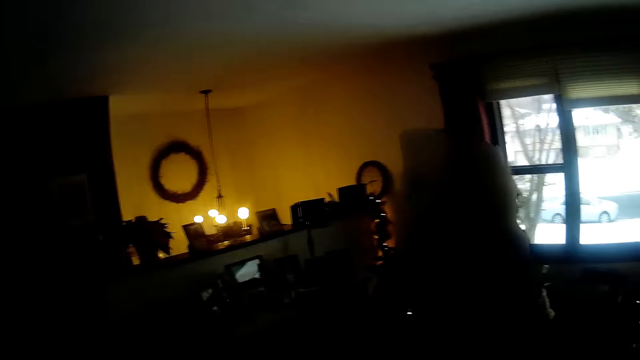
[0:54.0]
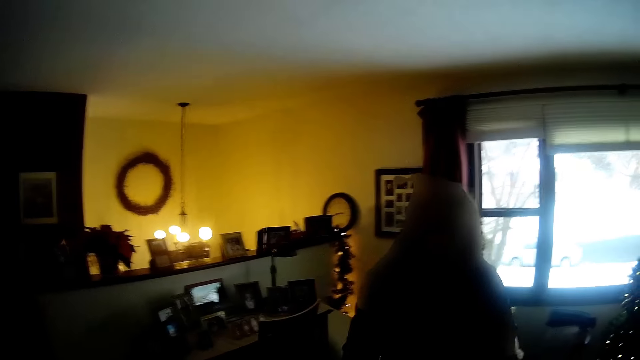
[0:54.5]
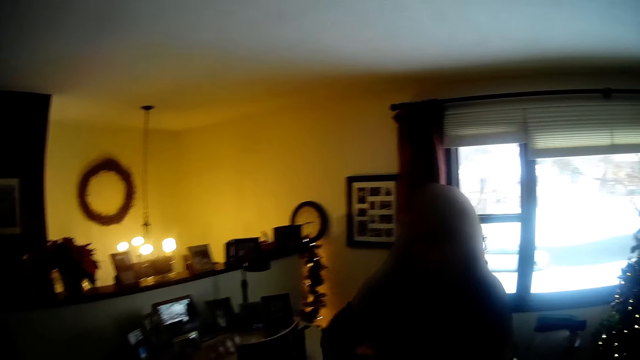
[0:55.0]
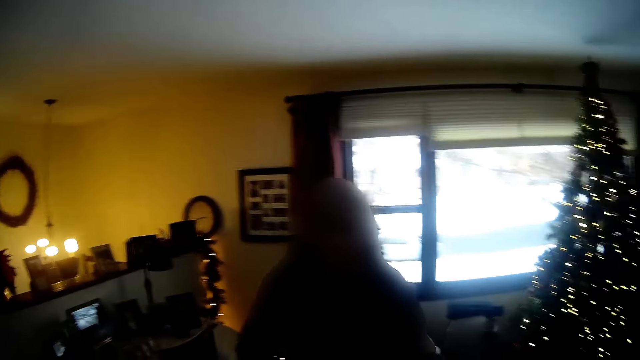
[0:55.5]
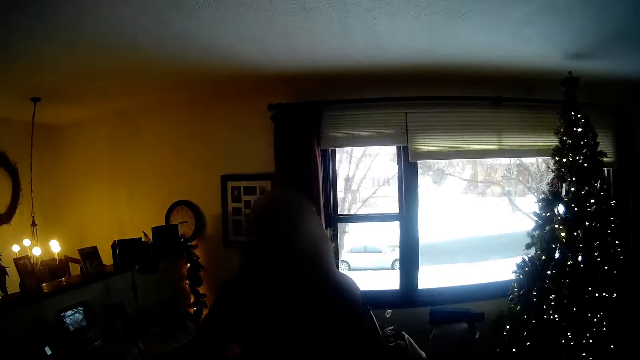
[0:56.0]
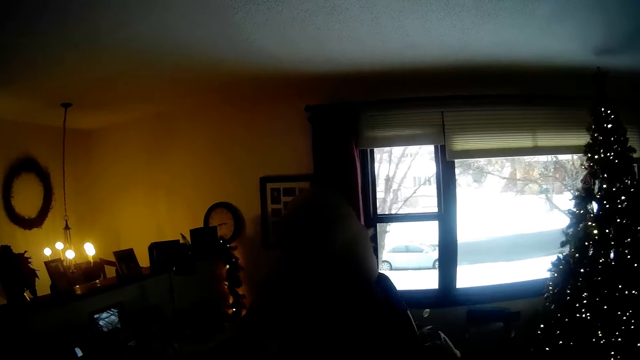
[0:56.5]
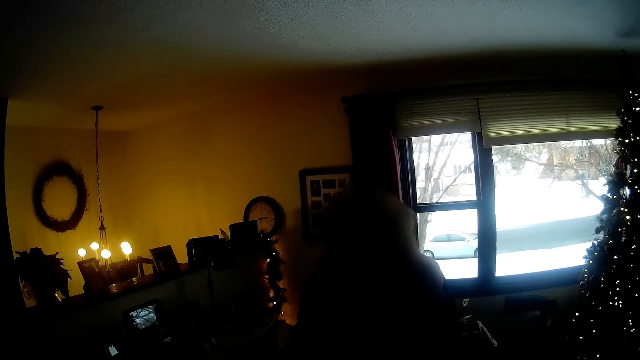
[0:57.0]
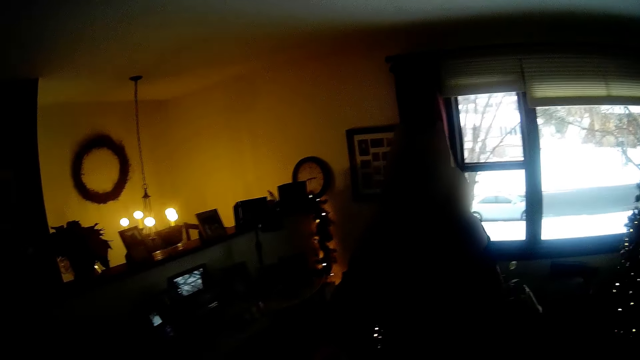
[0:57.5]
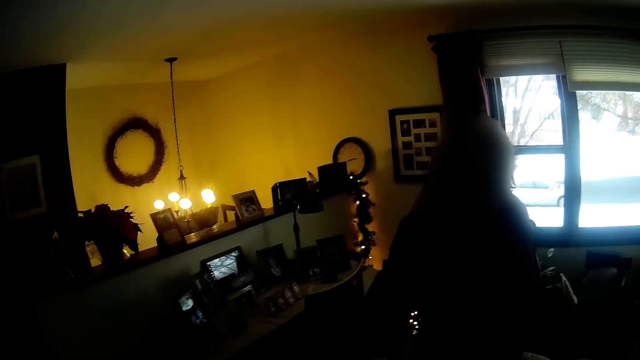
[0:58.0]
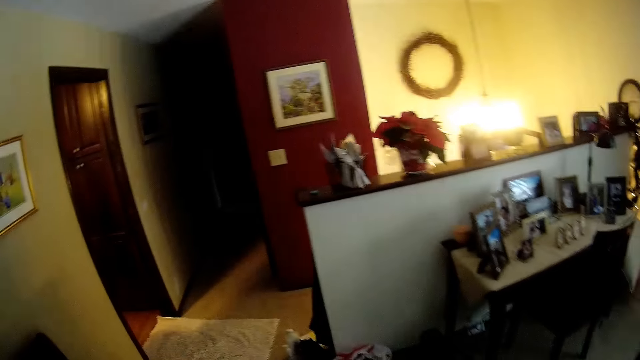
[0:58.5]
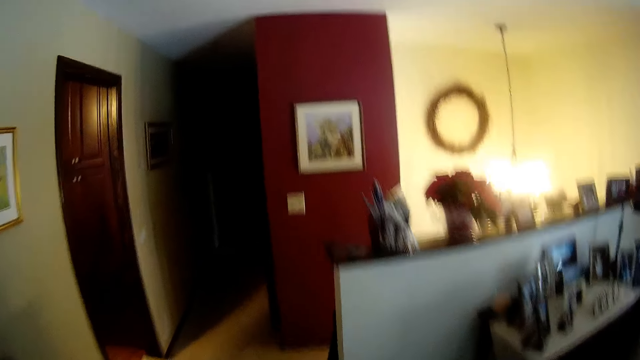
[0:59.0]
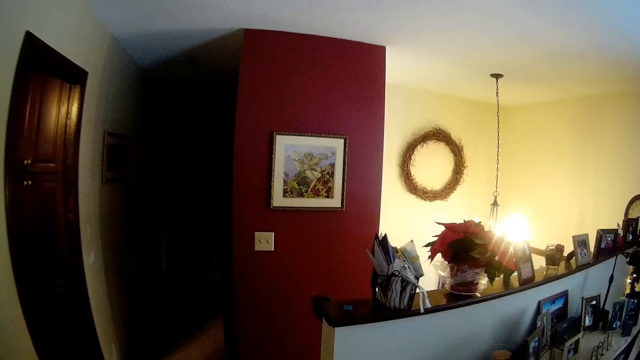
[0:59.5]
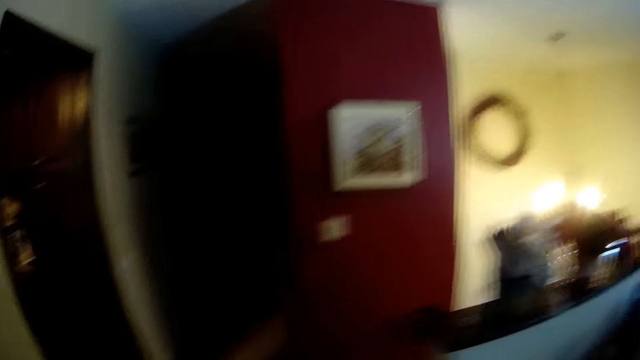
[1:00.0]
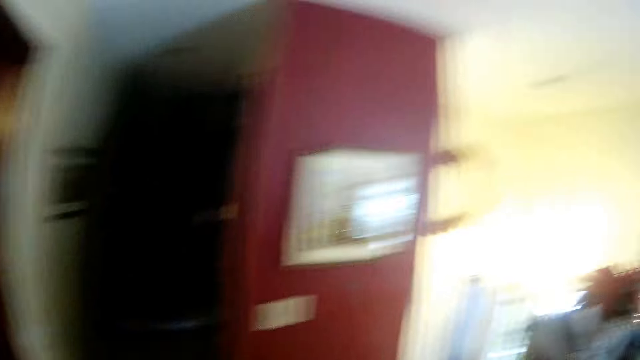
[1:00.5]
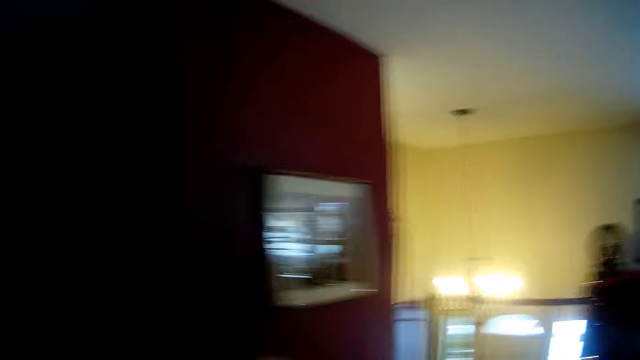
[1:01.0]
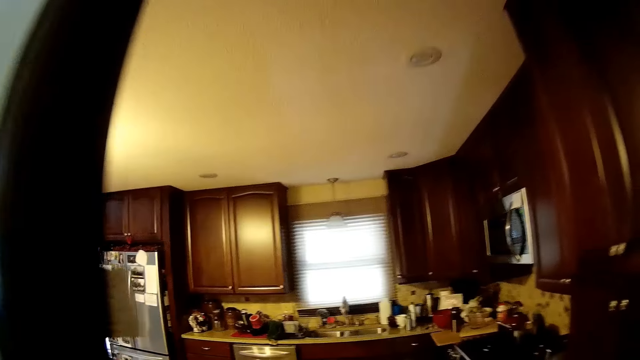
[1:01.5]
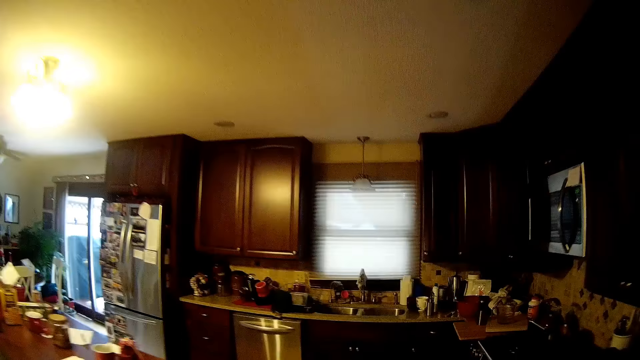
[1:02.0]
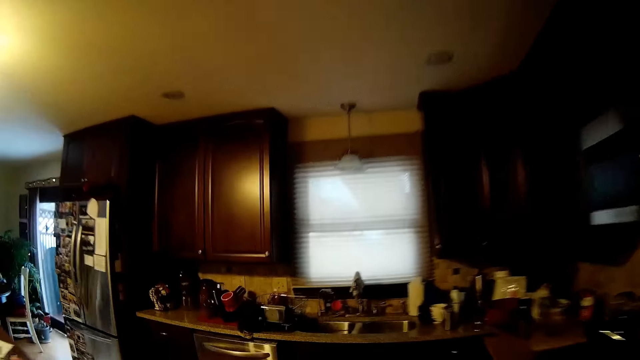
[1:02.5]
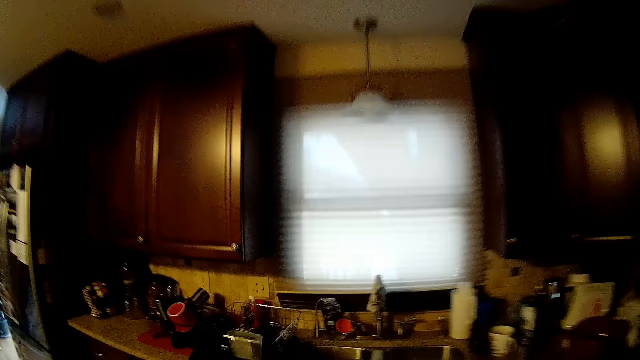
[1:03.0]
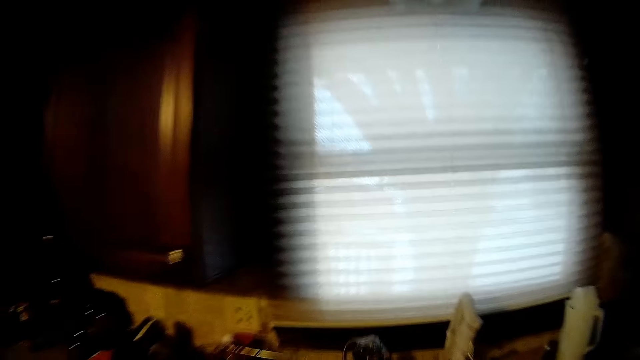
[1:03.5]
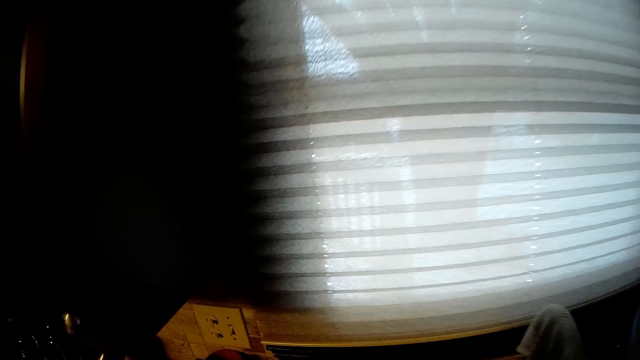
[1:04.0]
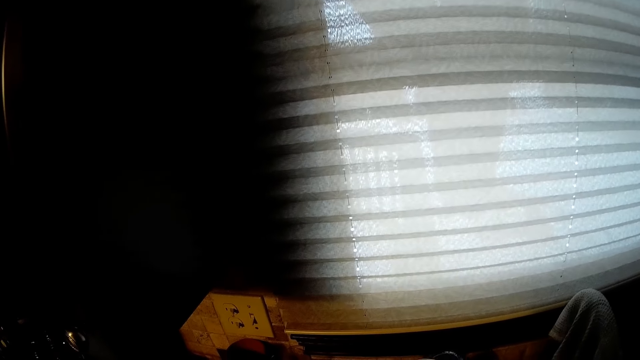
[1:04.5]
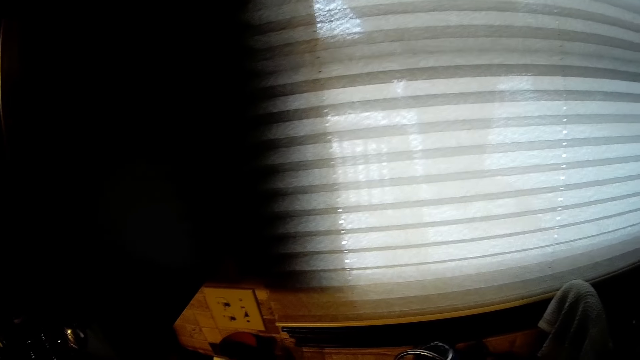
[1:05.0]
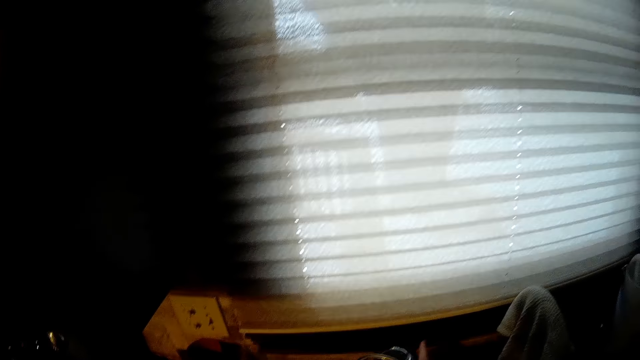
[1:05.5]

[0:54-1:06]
The camera wearer walks around. They walk into the kitchen.

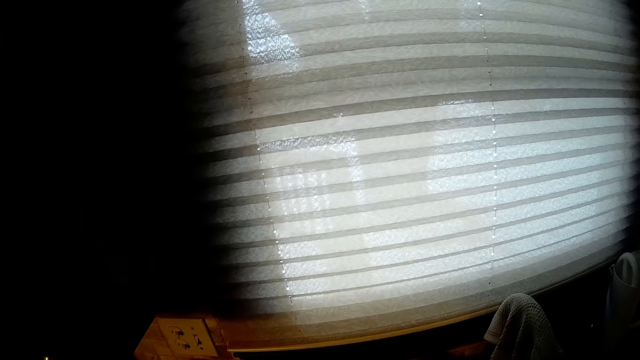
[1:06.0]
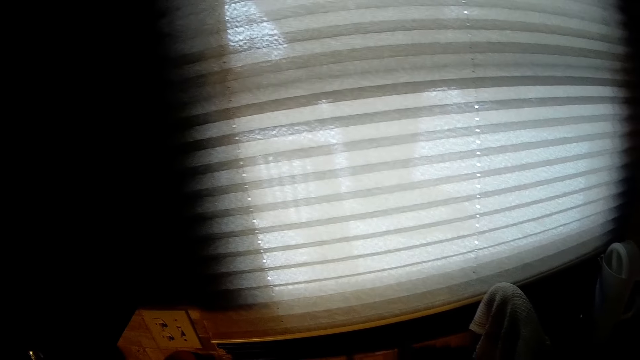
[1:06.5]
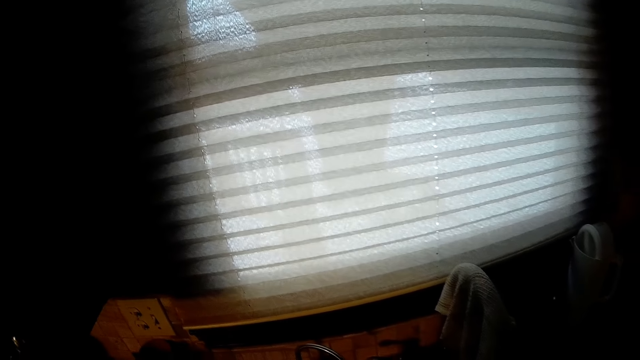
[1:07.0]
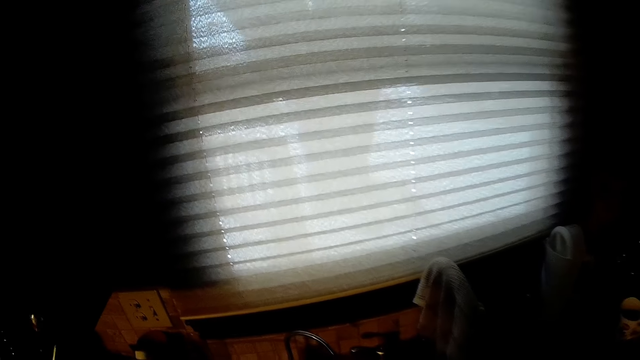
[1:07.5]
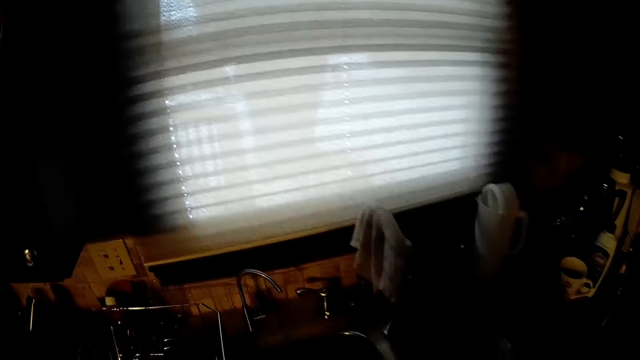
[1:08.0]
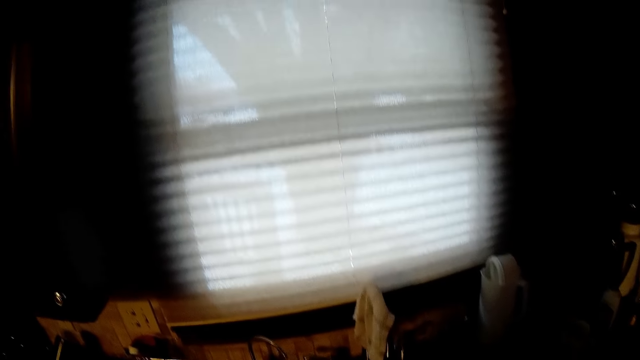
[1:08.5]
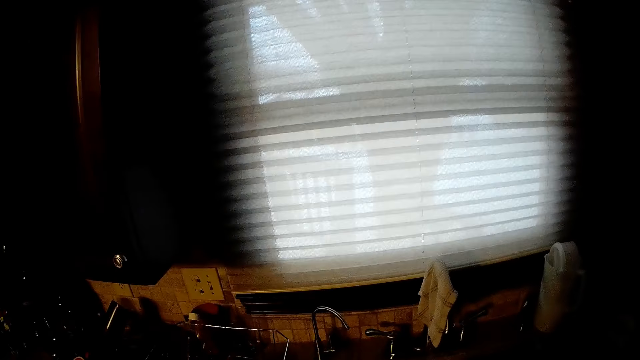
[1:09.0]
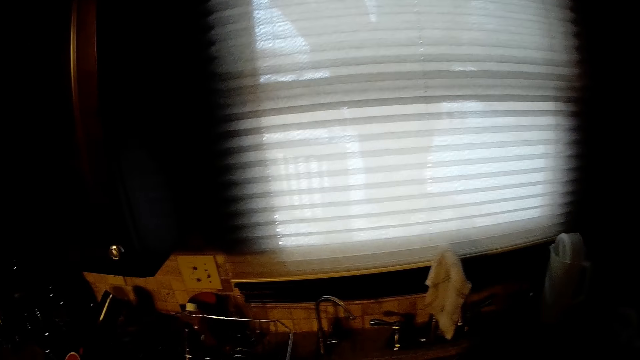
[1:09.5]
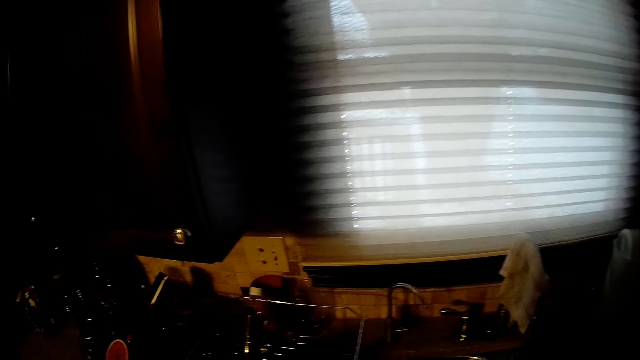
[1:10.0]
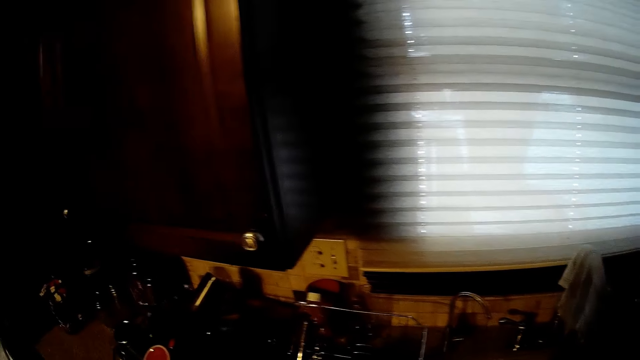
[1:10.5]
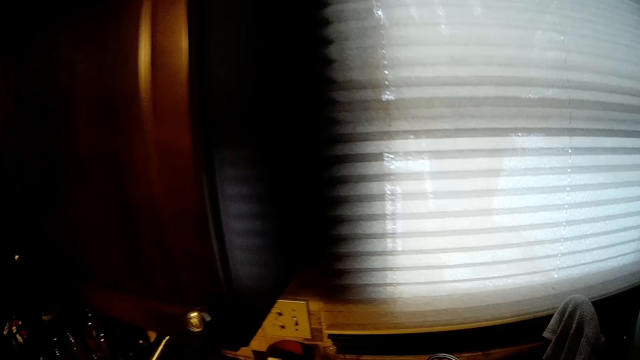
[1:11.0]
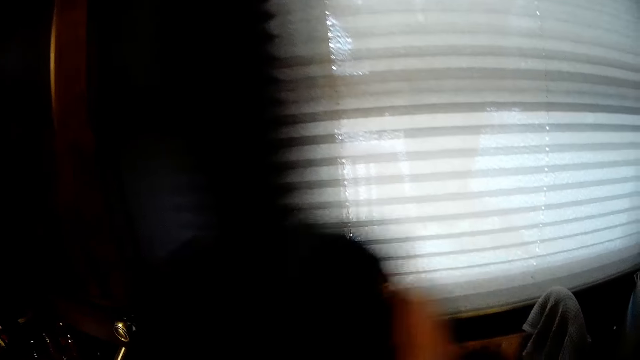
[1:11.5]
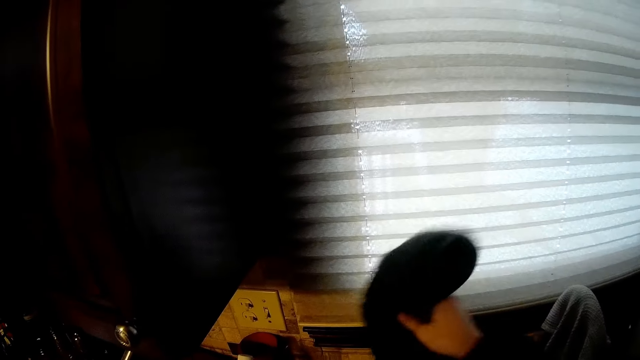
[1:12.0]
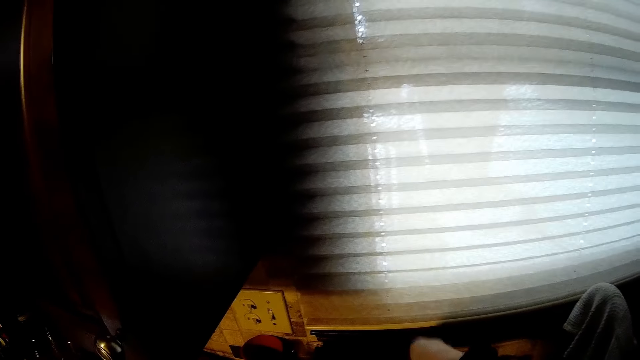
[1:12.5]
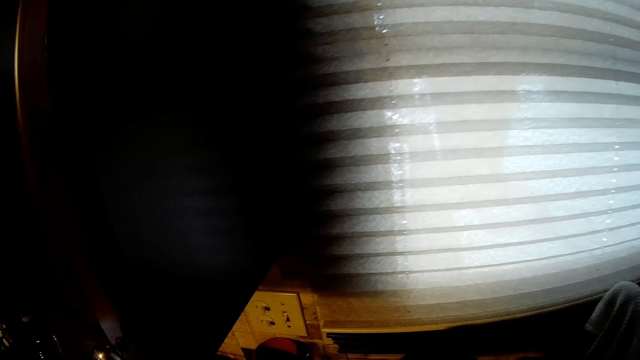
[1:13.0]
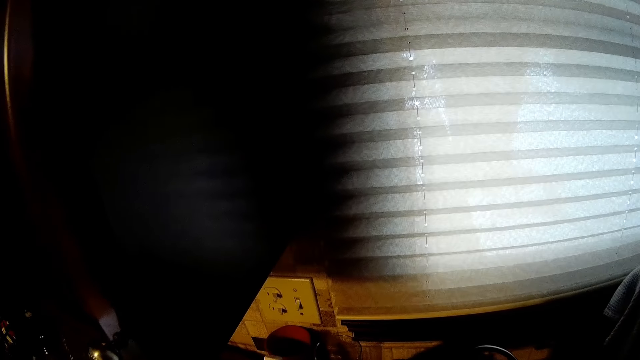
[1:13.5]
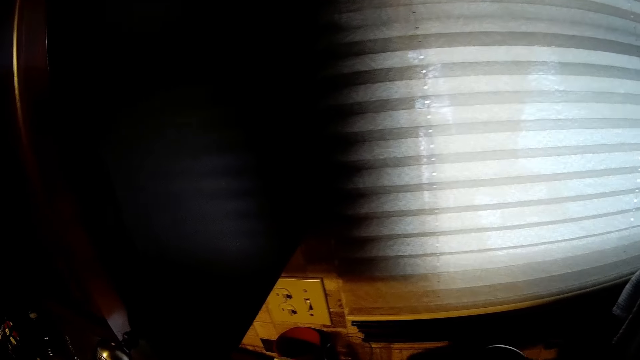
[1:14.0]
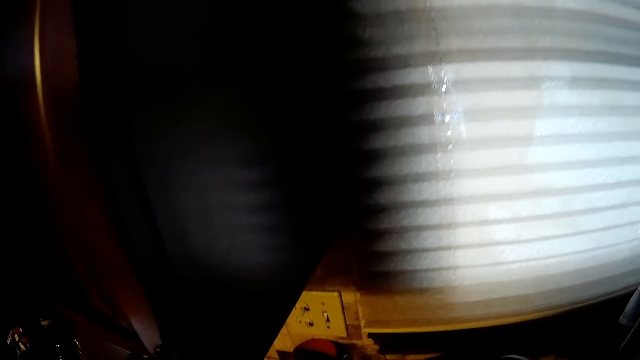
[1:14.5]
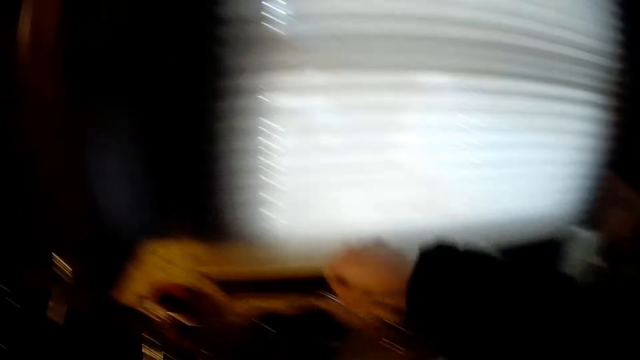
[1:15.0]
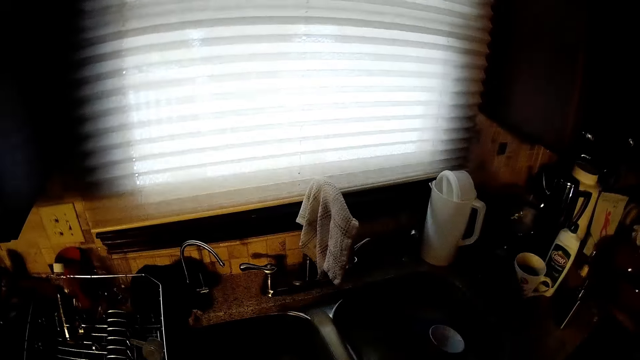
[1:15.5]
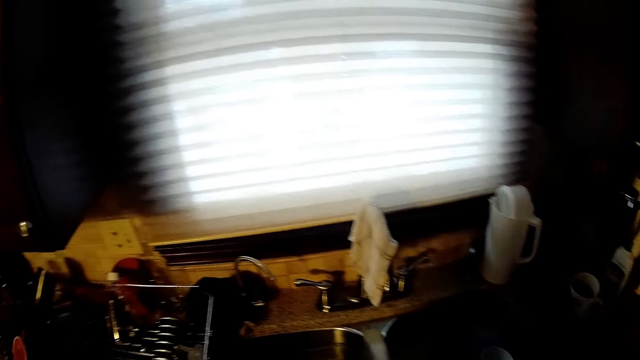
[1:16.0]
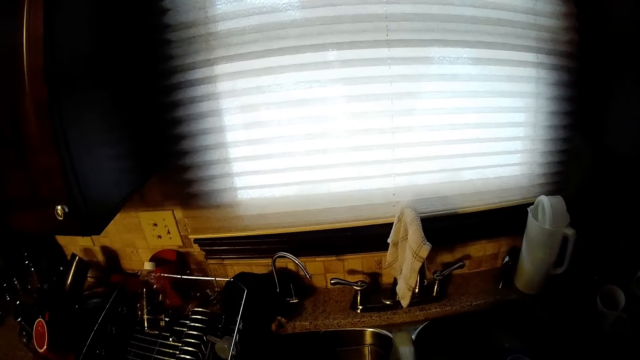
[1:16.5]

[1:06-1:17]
The camera wearer drops a towel on a kitchen sink. They hold a cloth.
